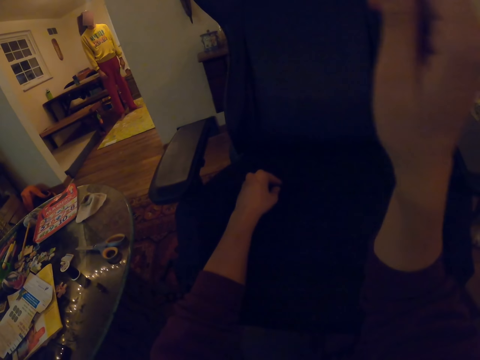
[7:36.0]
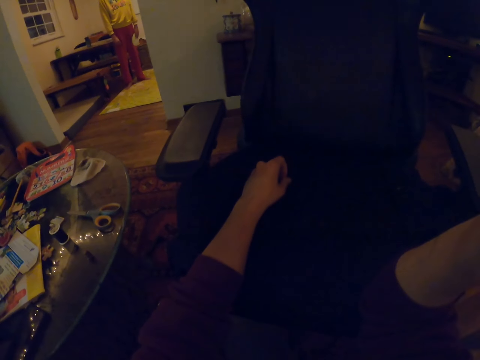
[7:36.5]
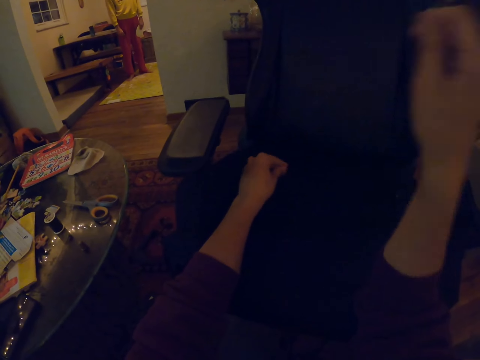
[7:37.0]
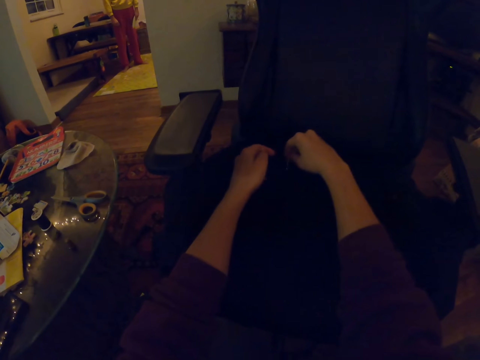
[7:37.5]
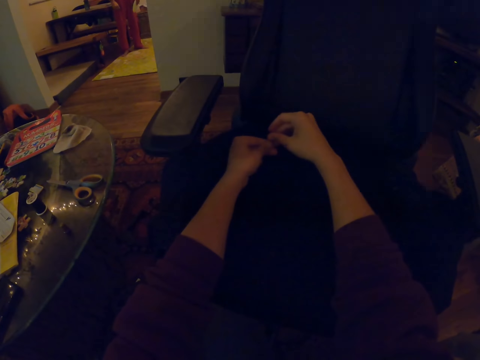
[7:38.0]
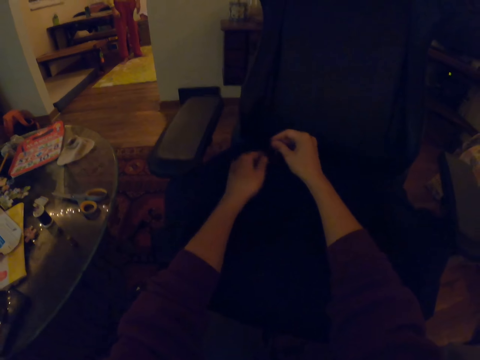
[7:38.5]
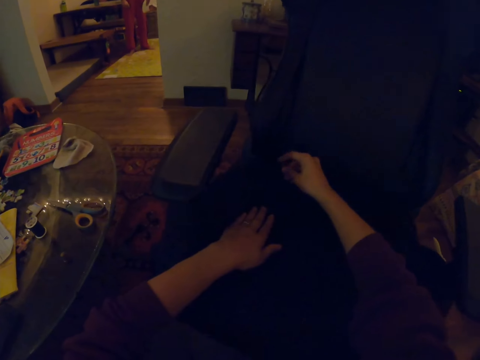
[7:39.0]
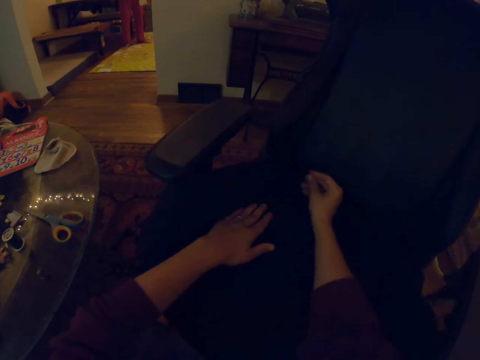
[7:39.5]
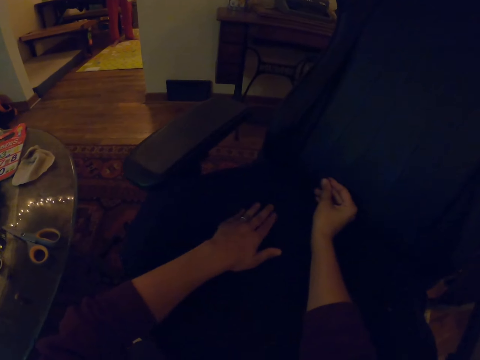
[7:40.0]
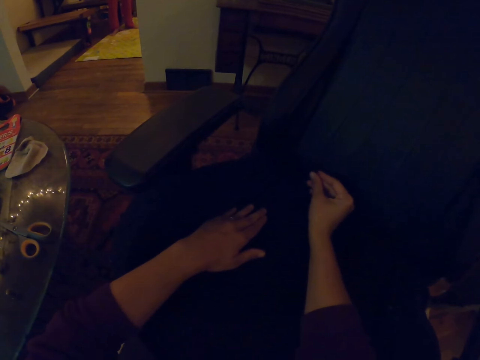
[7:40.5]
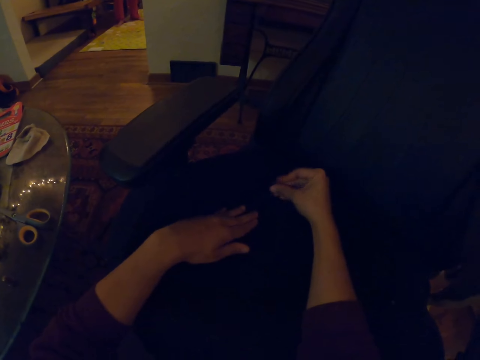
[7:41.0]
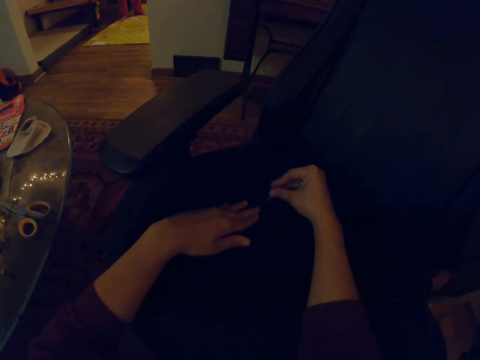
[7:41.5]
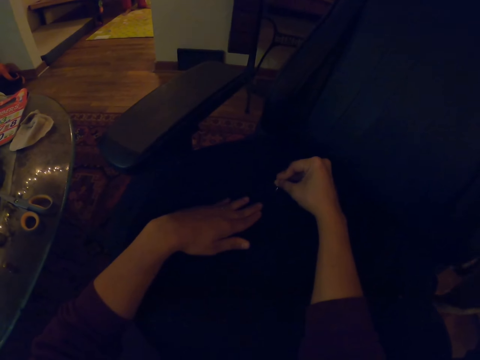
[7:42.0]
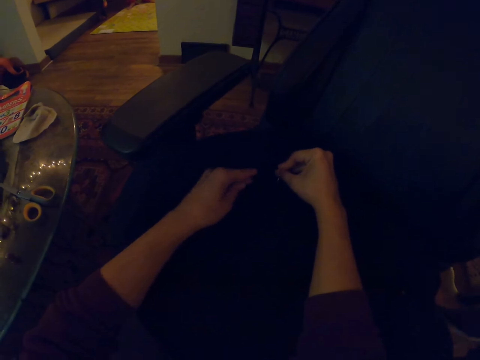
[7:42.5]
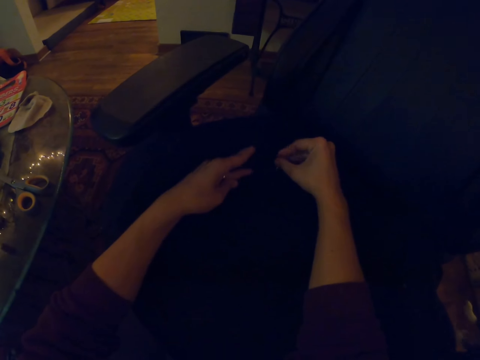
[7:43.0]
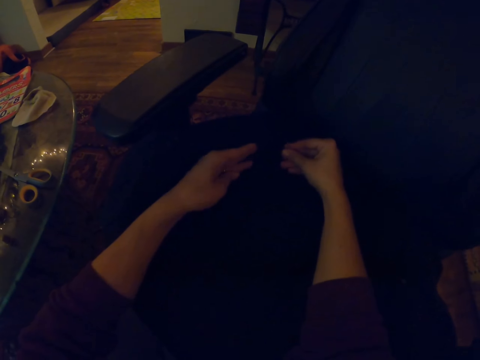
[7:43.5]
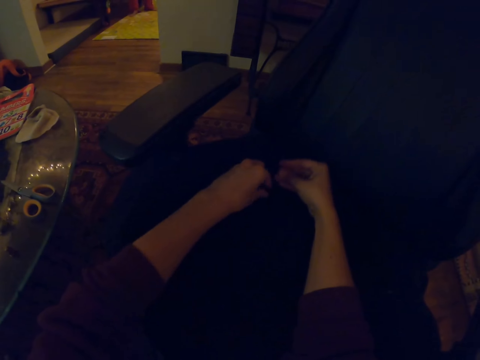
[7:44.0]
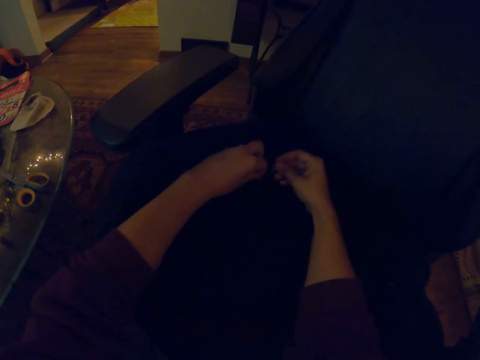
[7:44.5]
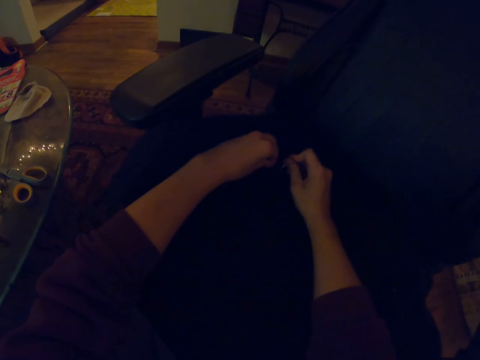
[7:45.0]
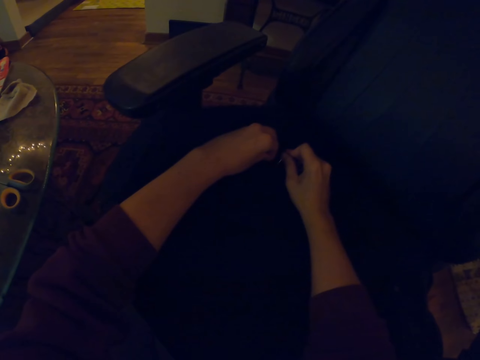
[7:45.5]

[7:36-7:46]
The camera wearer raises a hand. They knit the chair cloth.

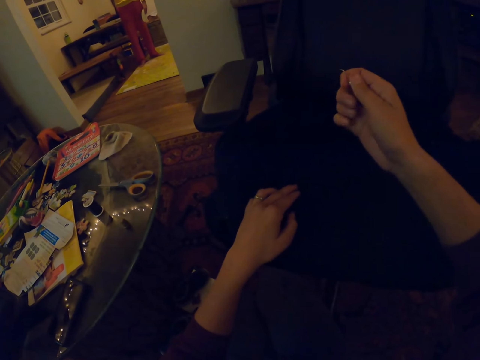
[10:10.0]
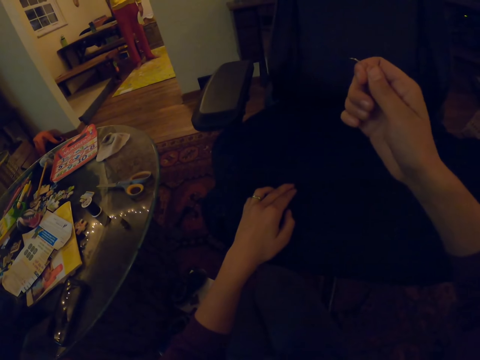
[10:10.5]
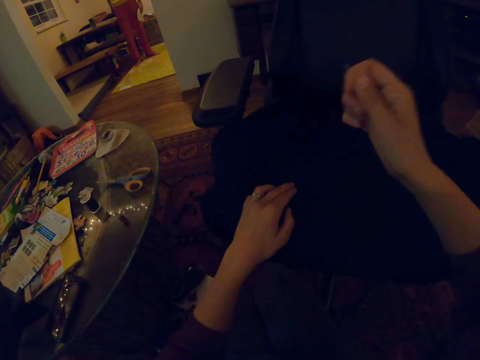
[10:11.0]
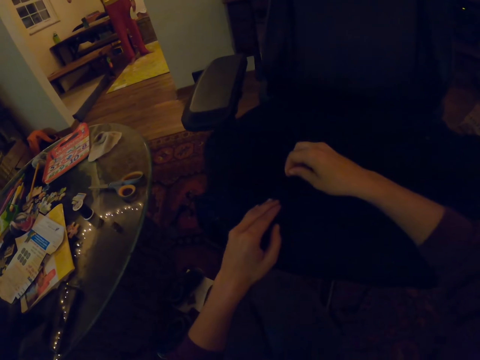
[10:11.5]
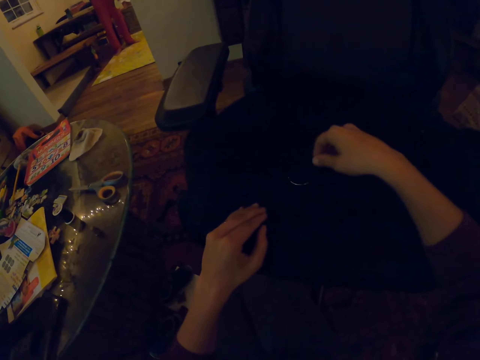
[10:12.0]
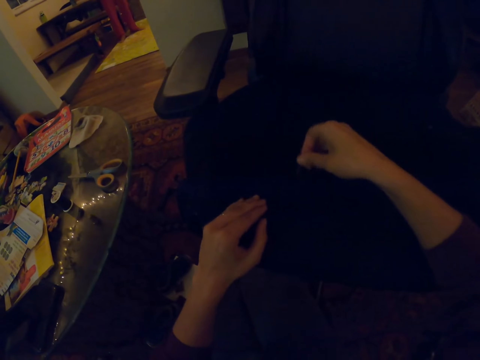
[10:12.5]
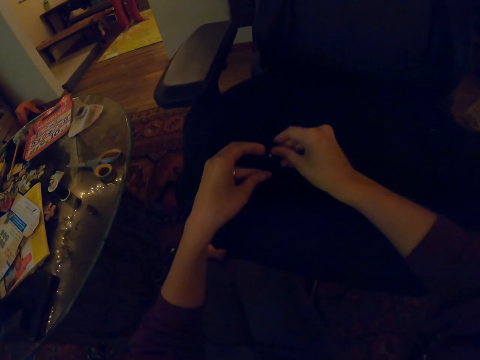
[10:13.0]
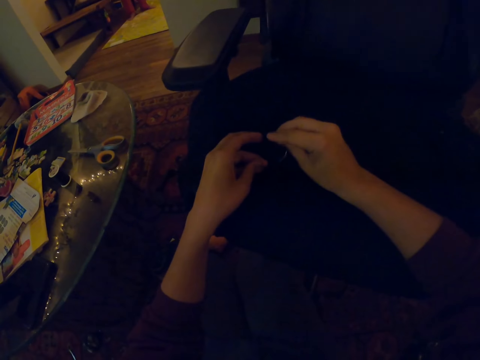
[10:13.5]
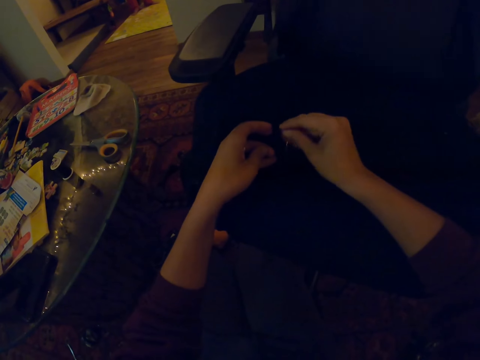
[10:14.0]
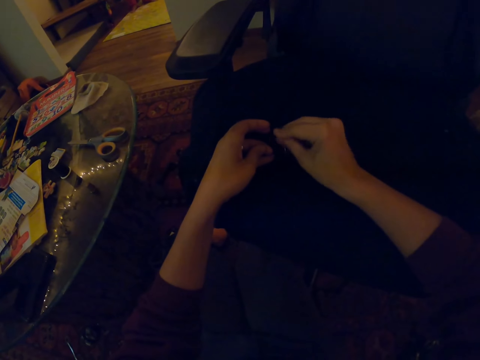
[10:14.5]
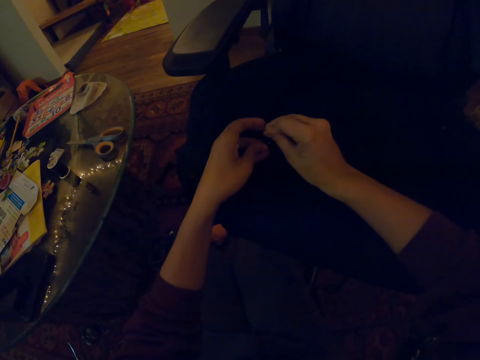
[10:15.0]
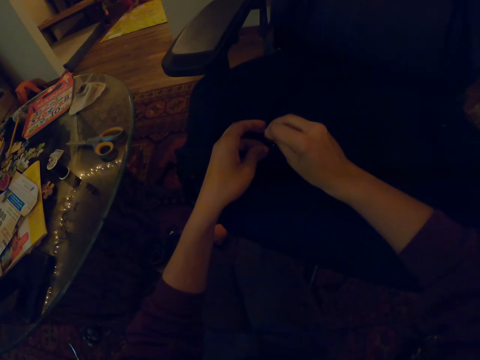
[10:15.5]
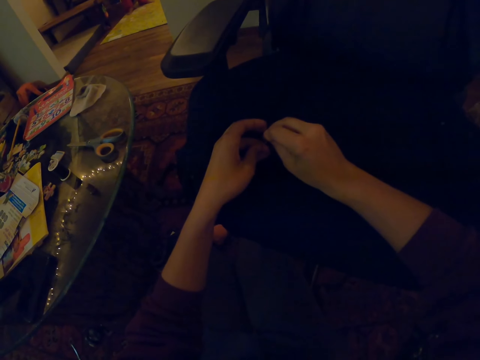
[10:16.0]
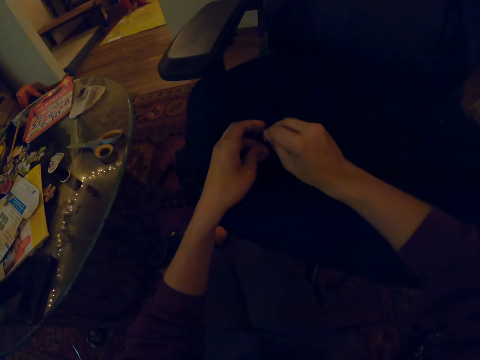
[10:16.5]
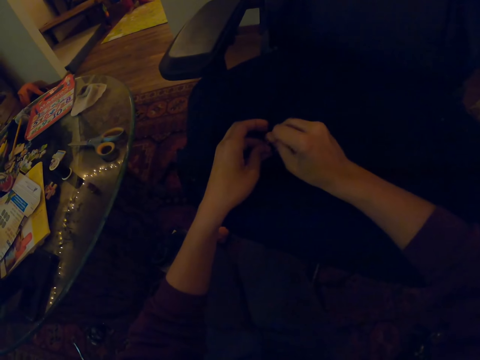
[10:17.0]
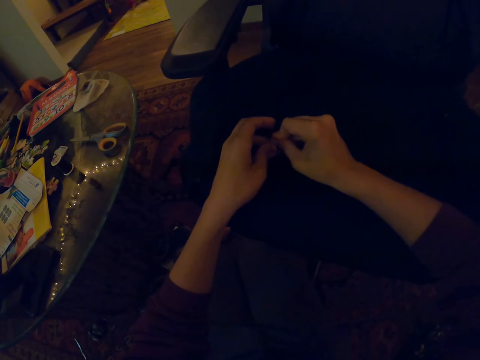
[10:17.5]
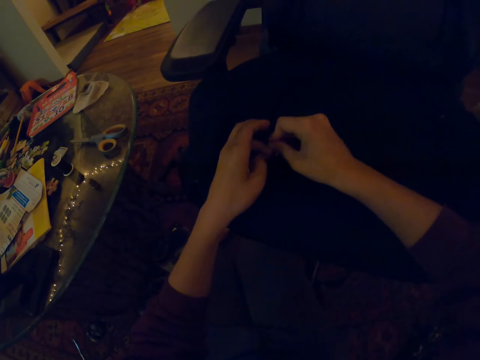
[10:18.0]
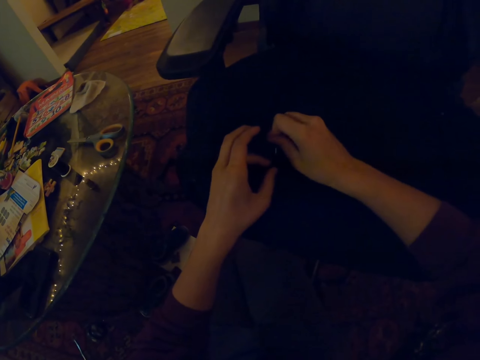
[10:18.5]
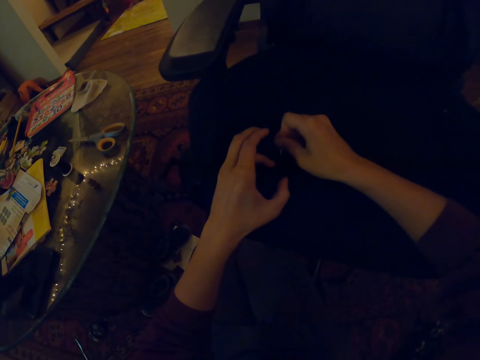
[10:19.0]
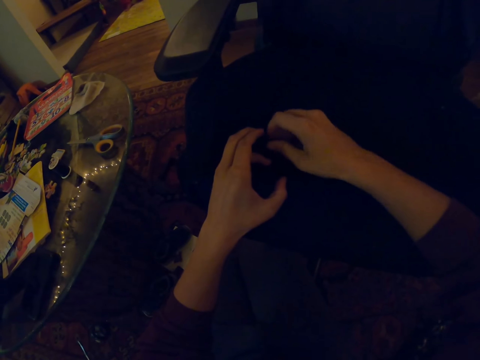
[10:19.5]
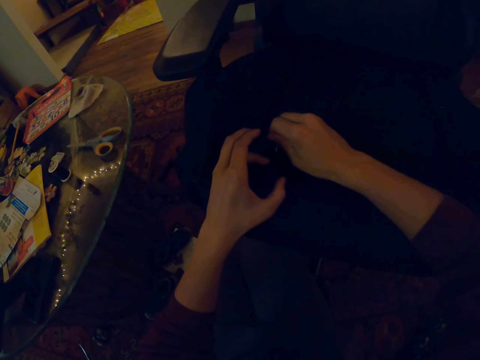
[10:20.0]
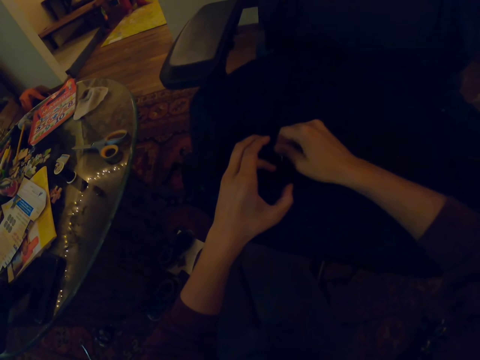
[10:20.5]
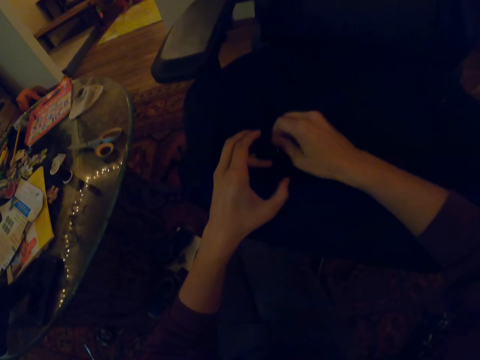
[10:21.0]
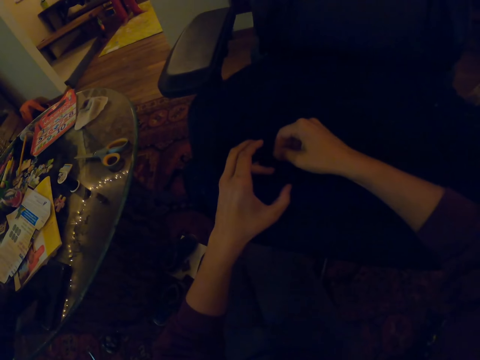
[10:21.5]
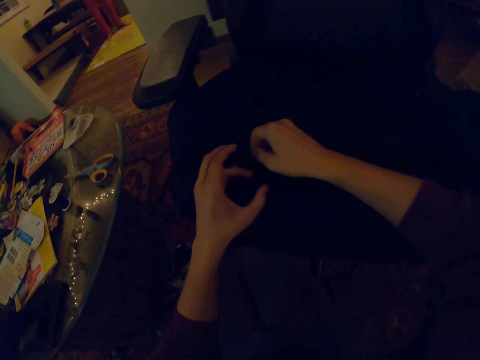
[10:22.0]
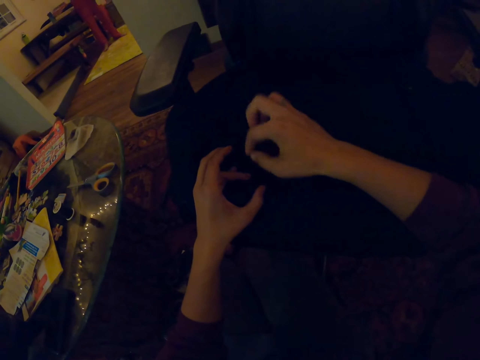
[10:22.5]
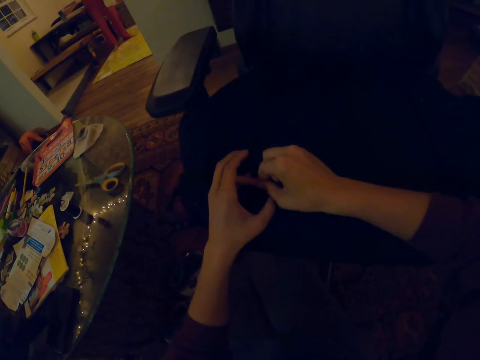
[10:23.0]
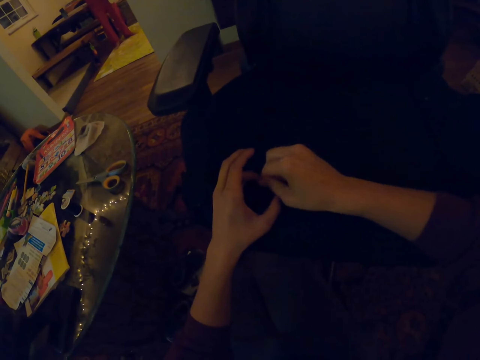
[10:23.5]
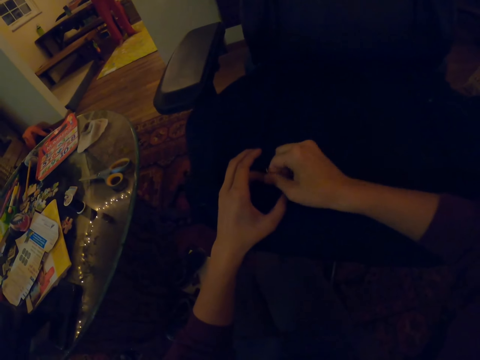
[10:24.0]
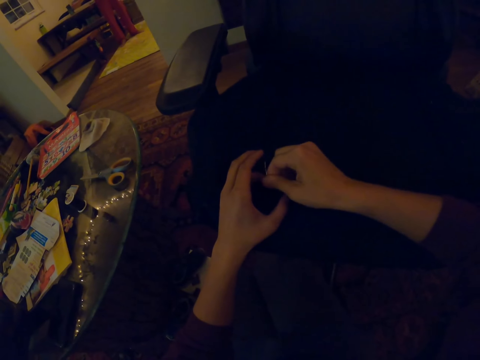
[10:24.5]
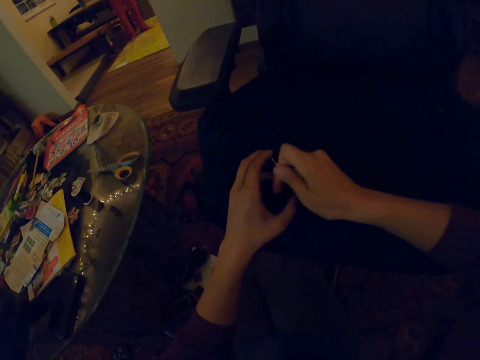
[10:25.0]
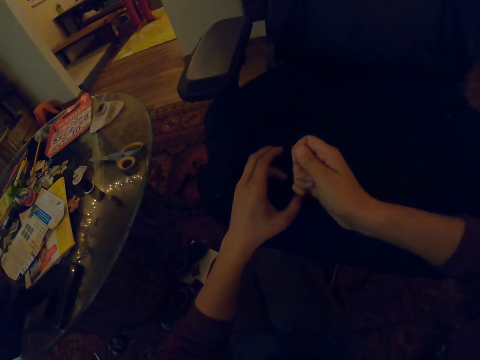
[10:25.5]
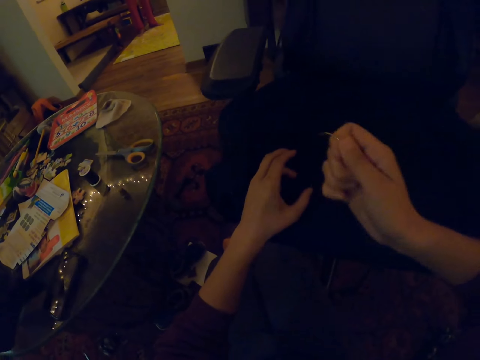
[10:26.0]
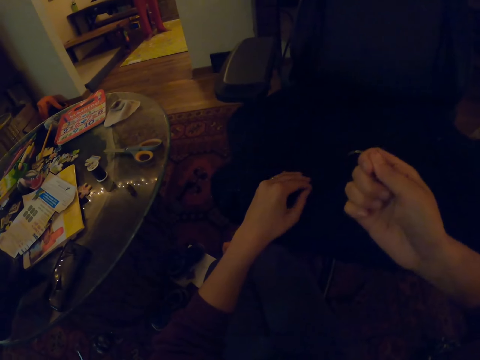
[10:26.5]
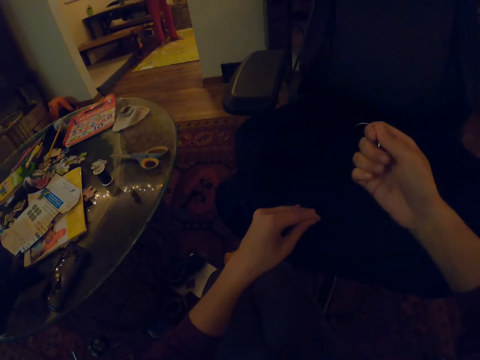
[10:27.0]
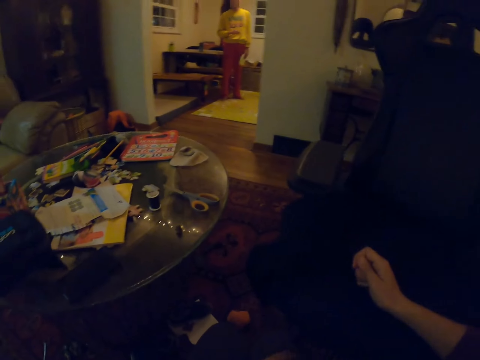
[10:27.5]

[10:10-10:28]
The camera wearer drops a needle. They pick up the needle. They sew a chair.
